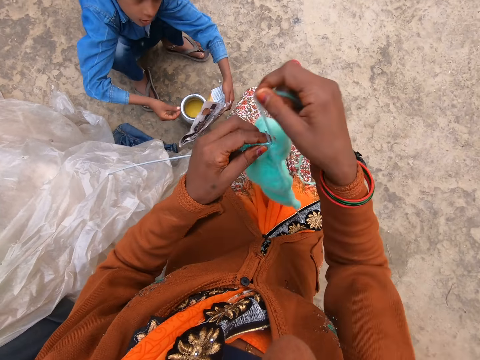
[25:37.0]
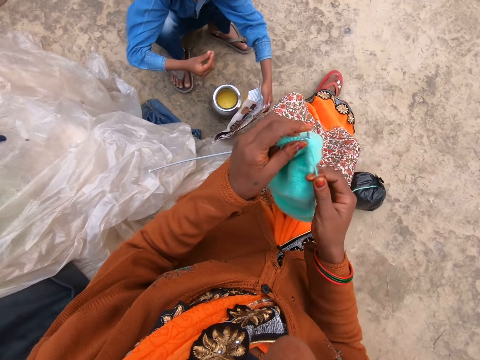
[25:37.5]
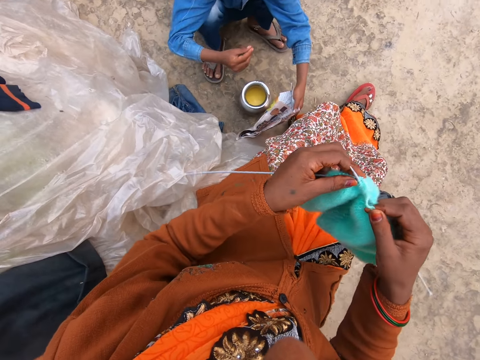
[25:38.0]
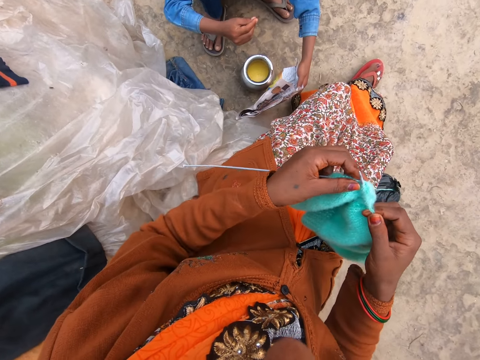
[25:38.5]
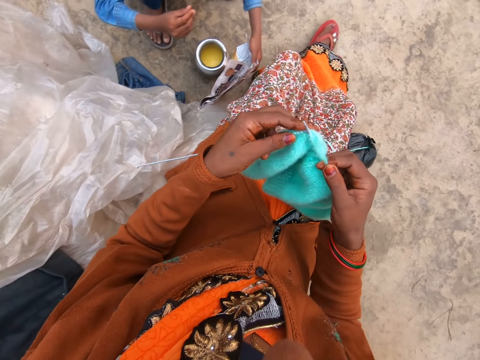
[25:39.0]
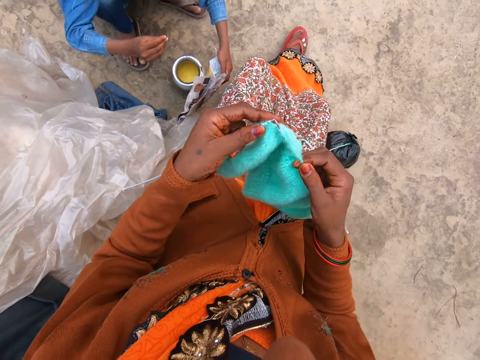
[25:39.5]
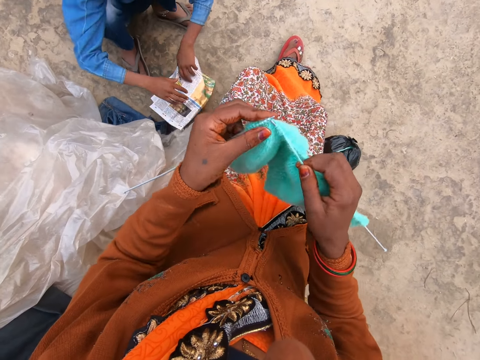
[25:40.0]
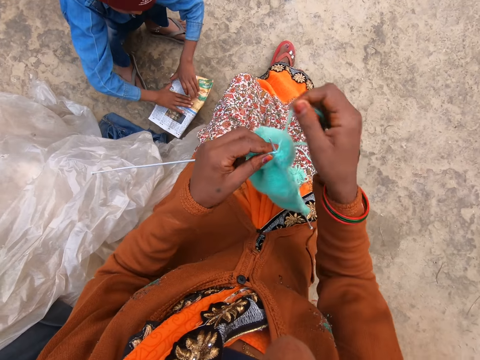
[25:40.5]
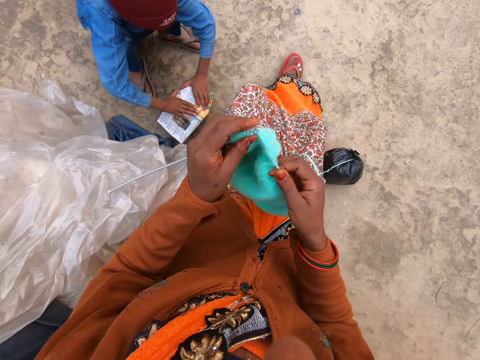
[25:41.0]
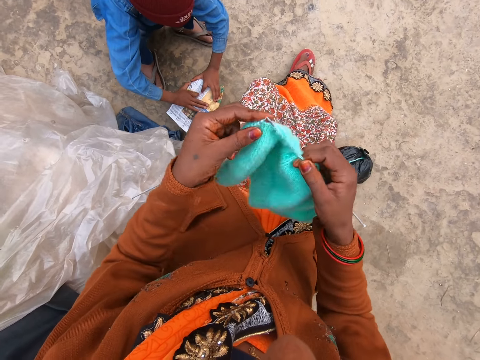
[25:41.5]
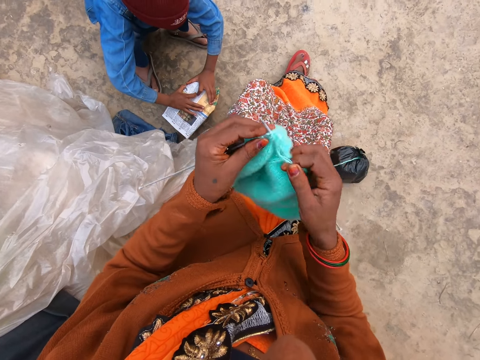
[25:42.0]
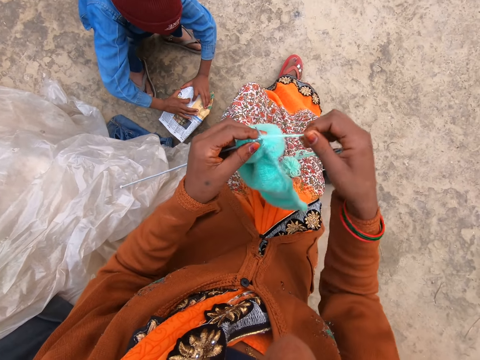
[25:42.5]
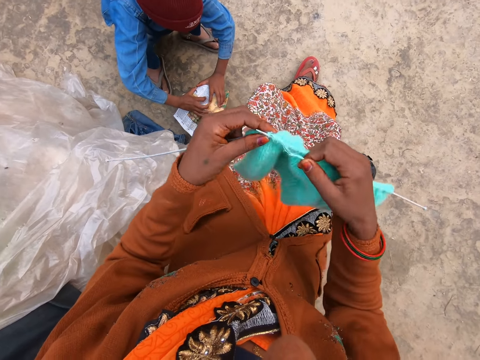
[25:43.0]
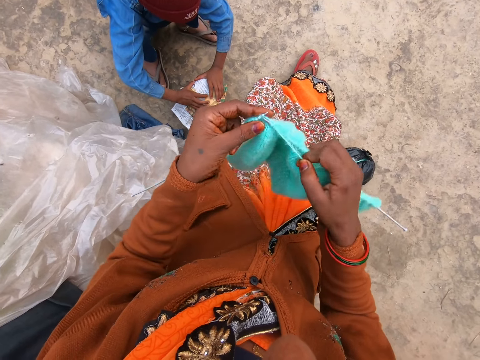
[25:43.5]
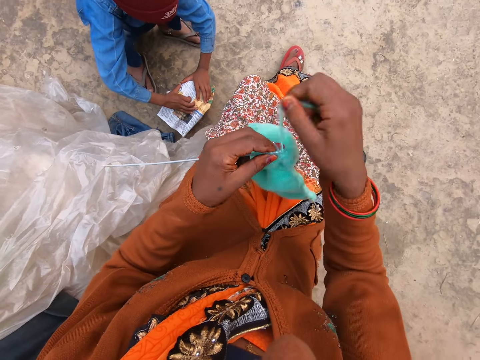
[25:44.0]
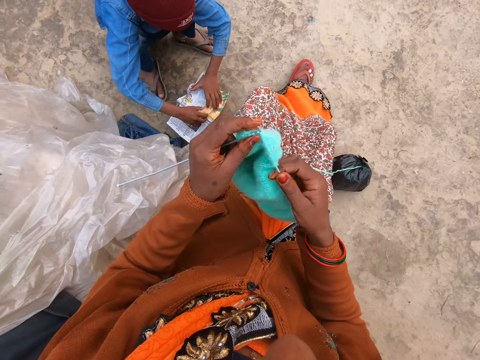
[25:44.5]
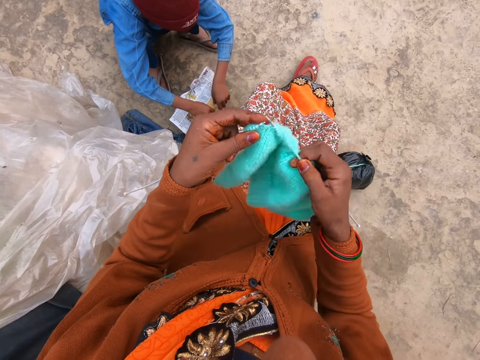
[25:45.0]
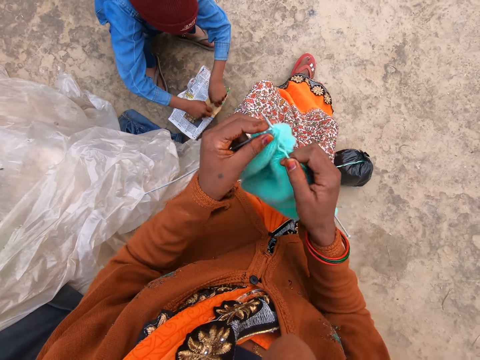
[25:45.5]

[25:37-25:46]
The boy speaks to the camera wearer. The camera wearer speaks to the boy. The boy covers the pot with the newspaper with his left hand.

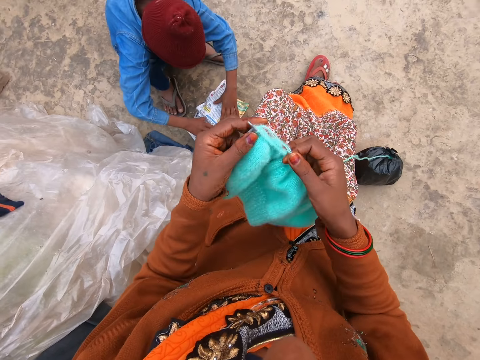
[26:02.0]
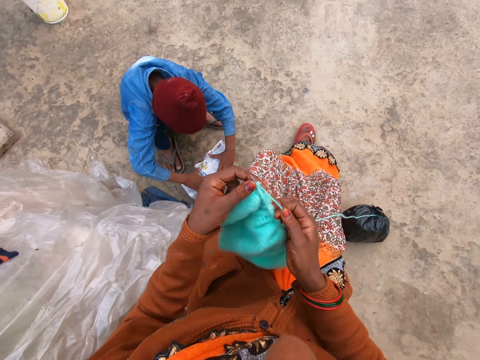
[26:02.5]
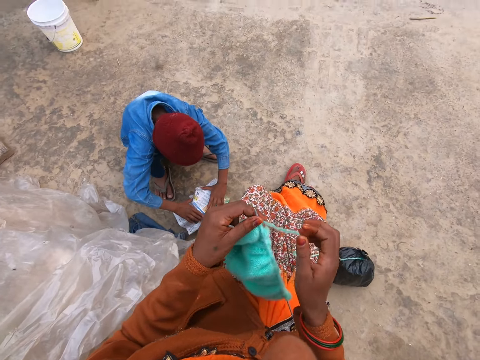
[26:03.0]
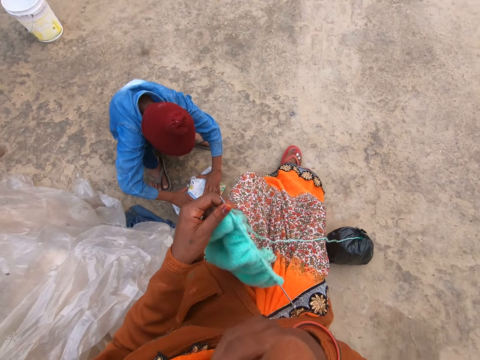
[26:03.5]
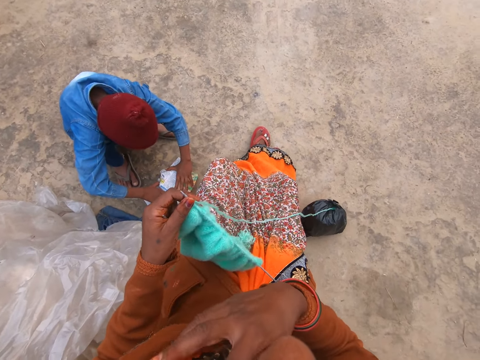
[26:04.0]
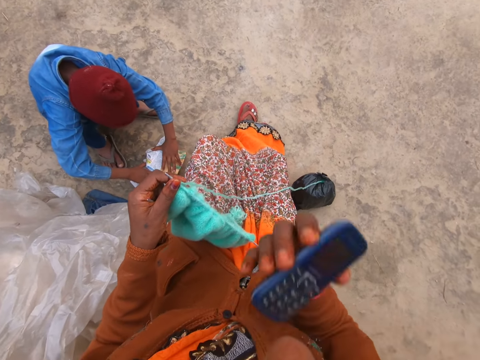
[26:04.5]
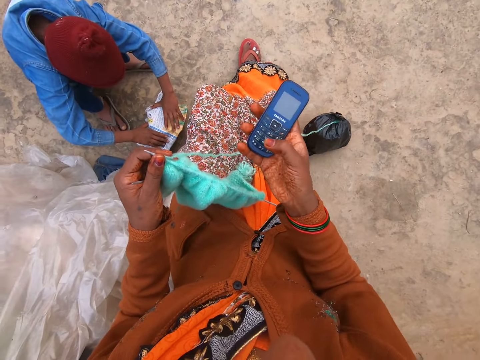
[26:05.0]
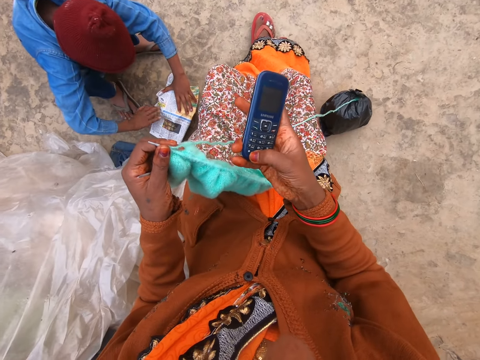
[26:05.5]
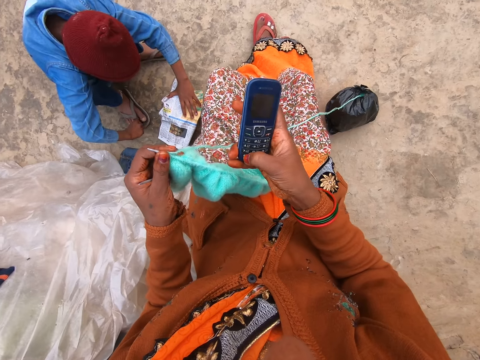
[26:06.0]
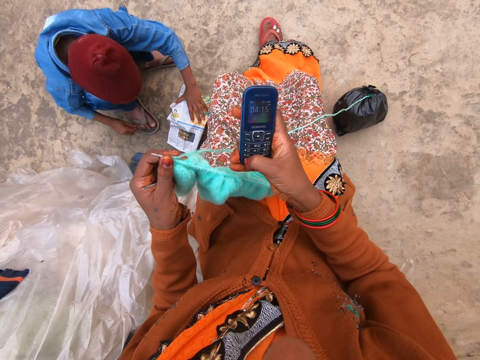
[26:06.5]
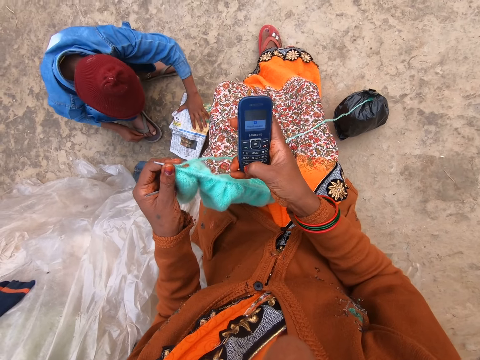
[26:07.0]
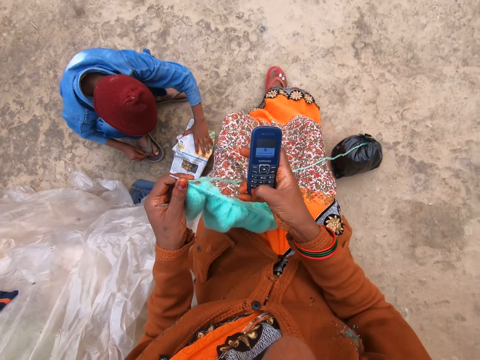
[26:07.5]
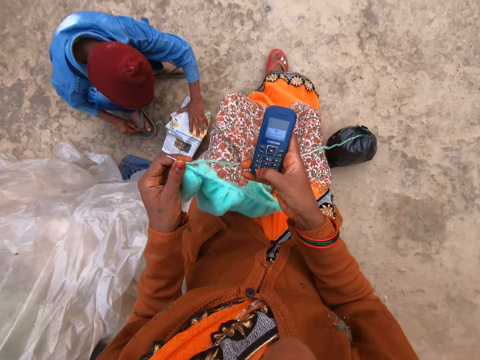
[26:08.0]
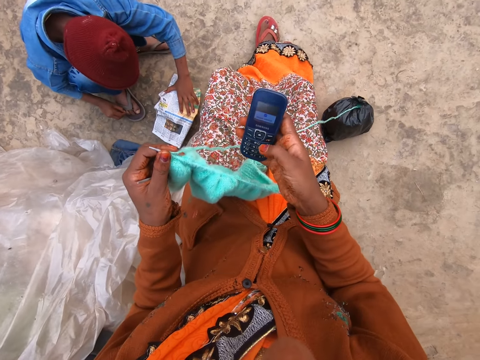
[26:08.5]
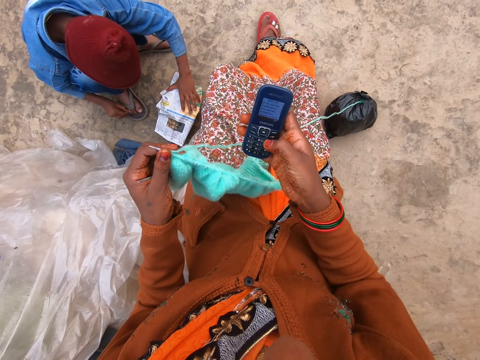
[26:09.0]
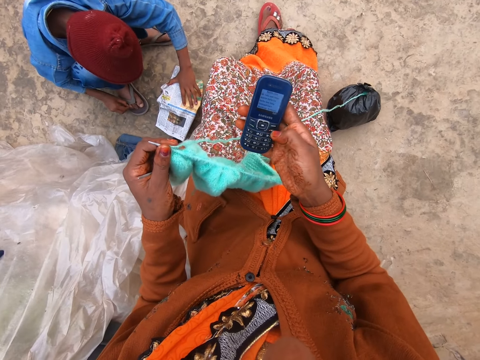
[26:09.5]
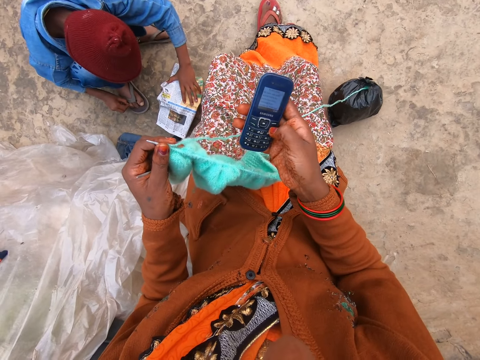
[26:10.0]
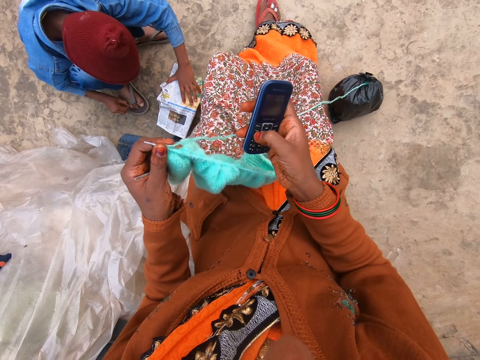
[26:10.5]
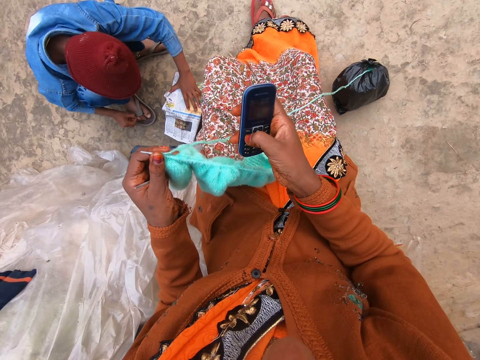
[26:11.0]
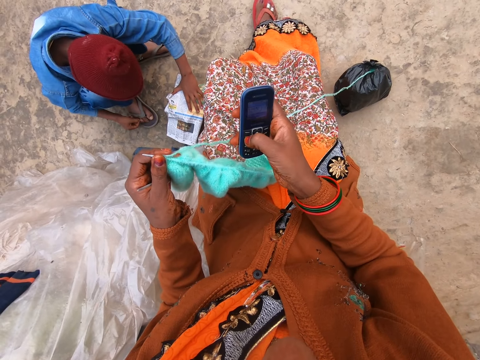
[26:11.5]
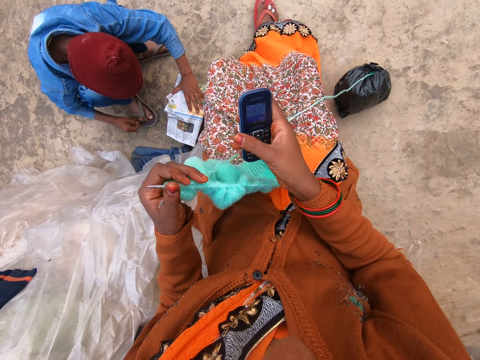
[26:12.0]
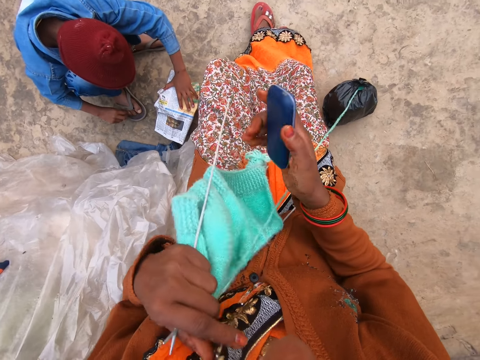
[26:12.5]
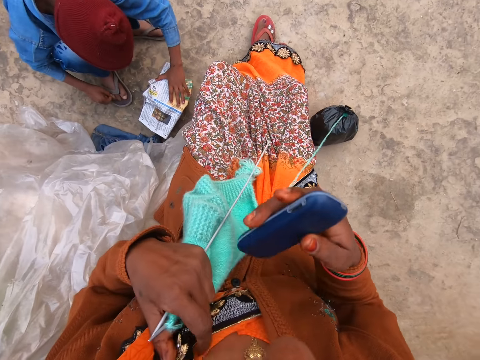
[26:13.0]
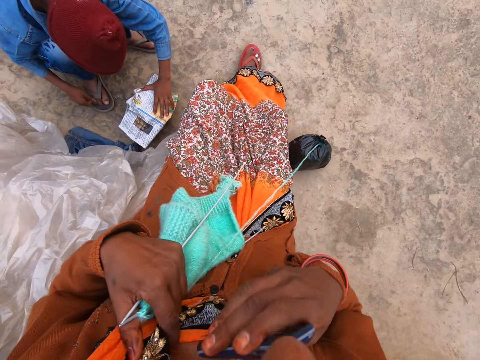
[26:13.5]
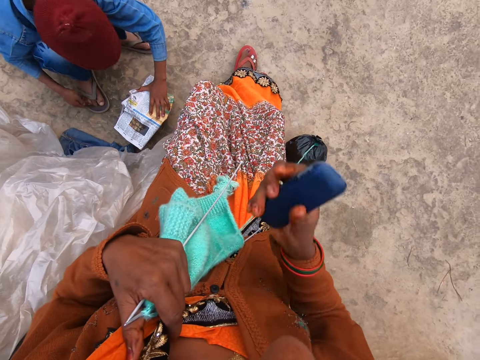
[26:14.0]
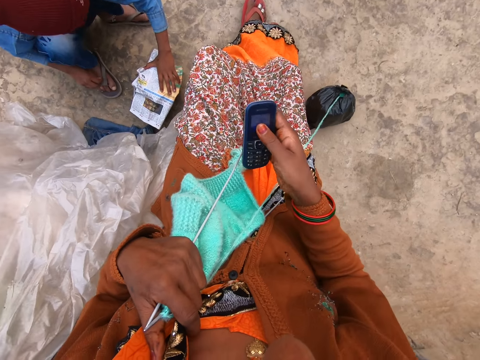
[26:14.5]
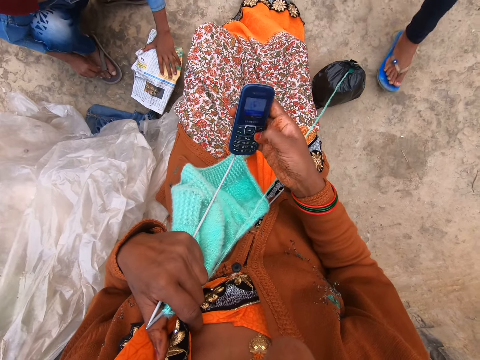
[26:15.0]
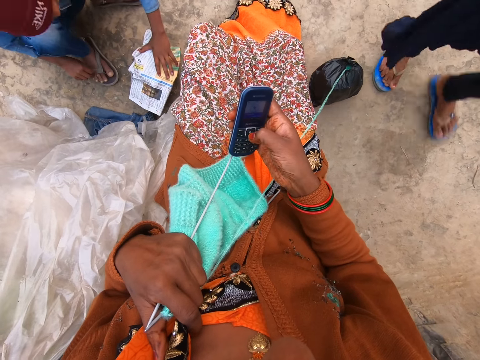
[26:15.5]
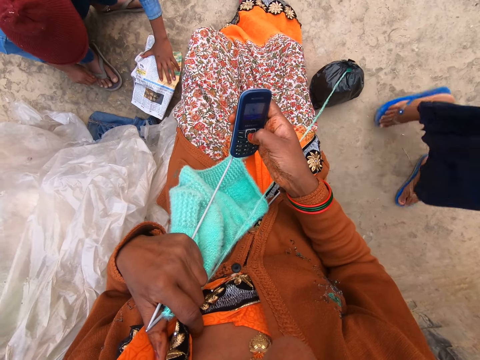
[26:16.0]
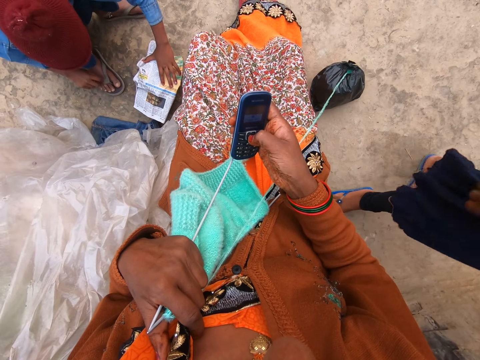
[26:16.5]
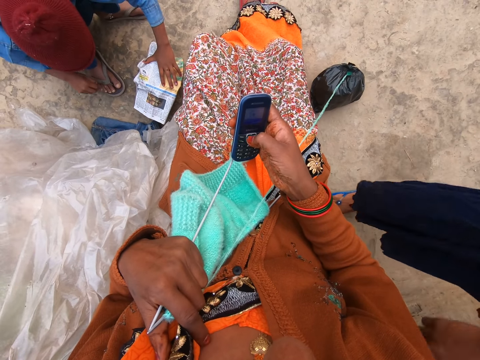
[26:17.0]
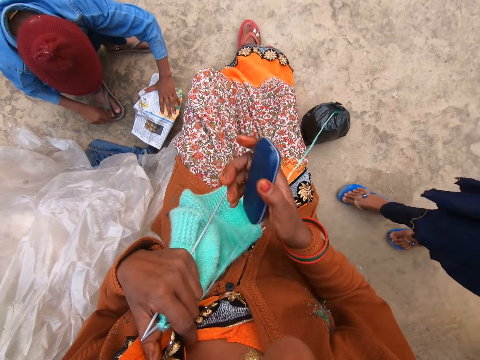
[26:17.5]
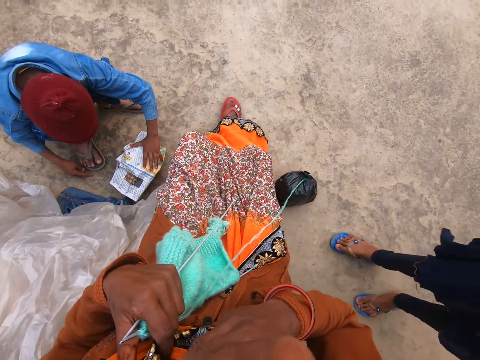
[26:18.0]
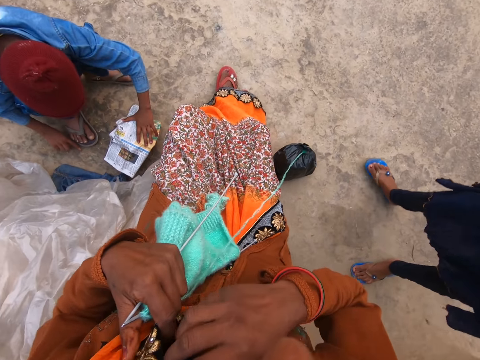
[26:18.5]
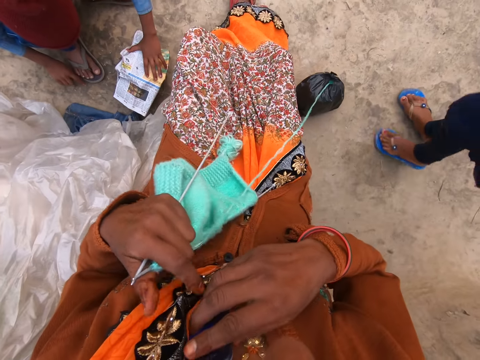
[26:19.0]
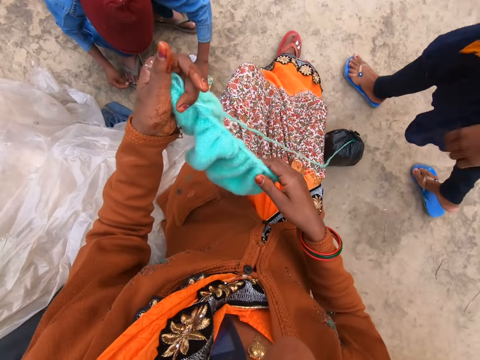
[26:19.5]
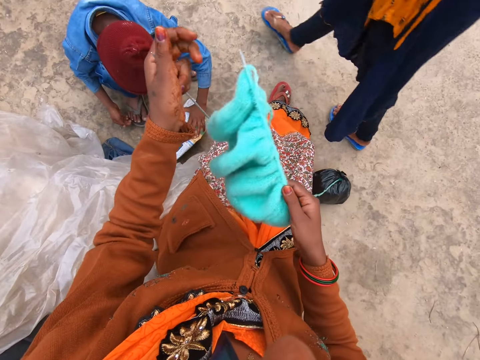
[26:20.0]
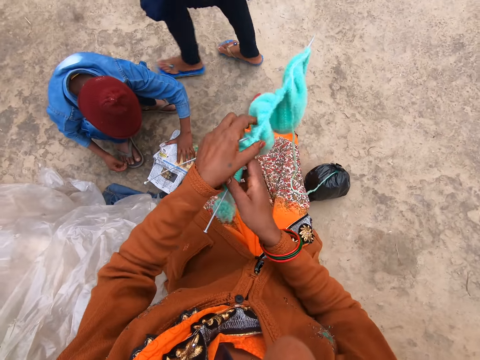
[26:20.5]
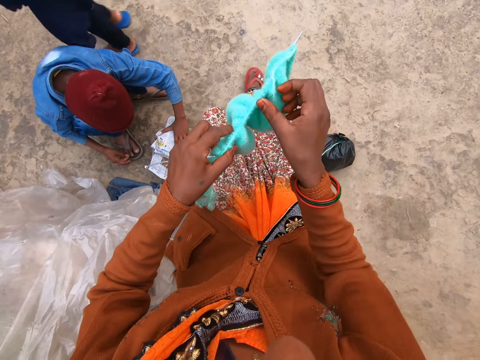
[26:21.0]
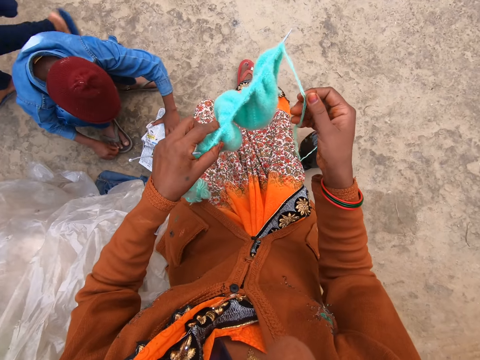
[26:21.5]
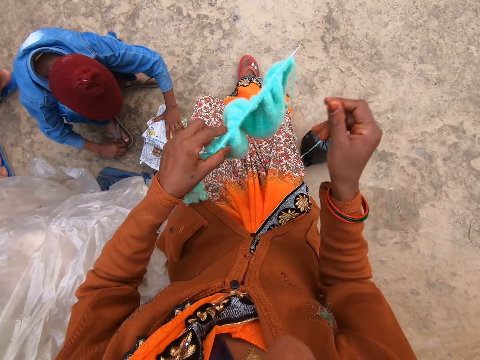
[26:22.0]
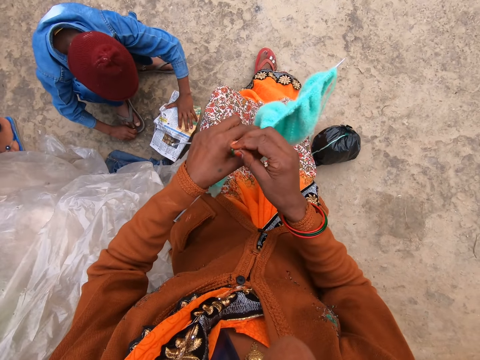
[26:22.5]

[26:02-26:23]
The camera wearer holds the knitted yarn and the knitting pins with her left hand. She removes the cellphone from her chest with her right hand. She operates the cellphone with her right hand. The woman walks towards the camera wearer. The camera wearer places the cellphone on her chest with her right hand. She holds the knitted yarn and one knitting pin with her right hand. The woman walks away. The camera wearer holds the knitted yarn and the knitting pins with her left hand. She touches the knitted fabric.
